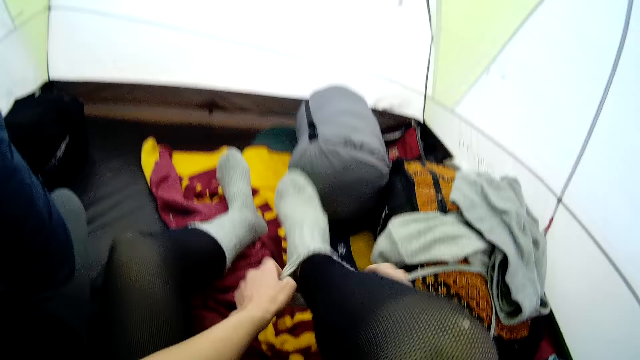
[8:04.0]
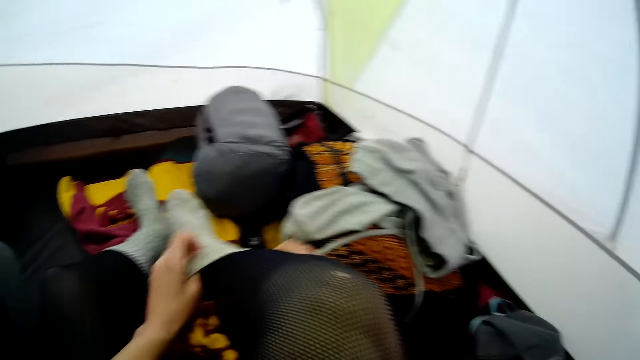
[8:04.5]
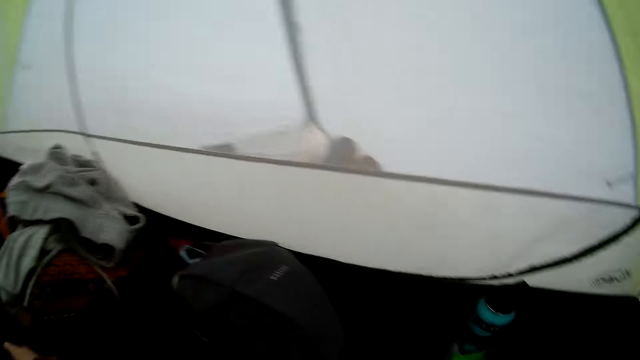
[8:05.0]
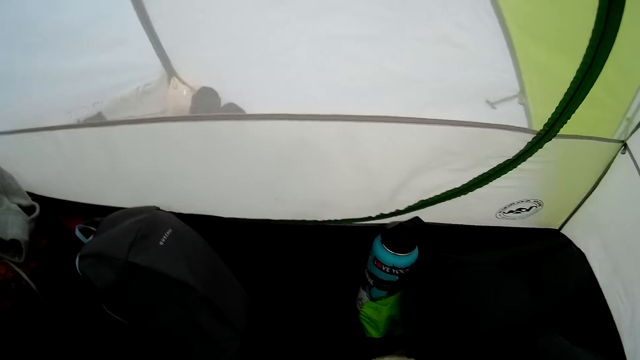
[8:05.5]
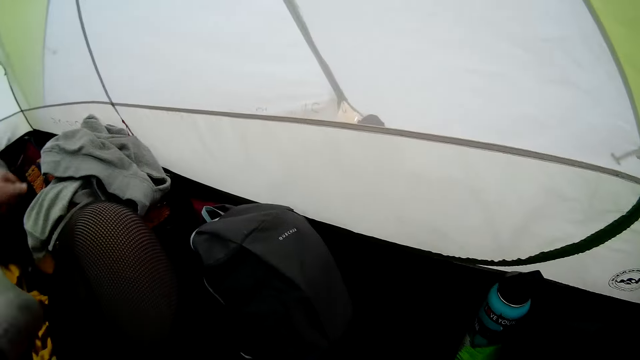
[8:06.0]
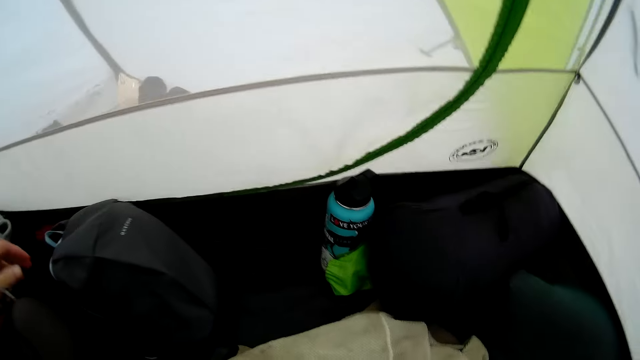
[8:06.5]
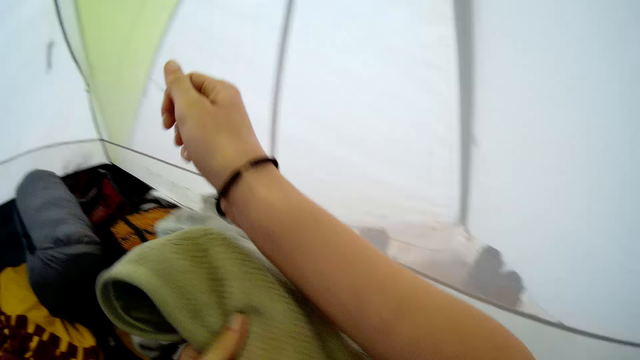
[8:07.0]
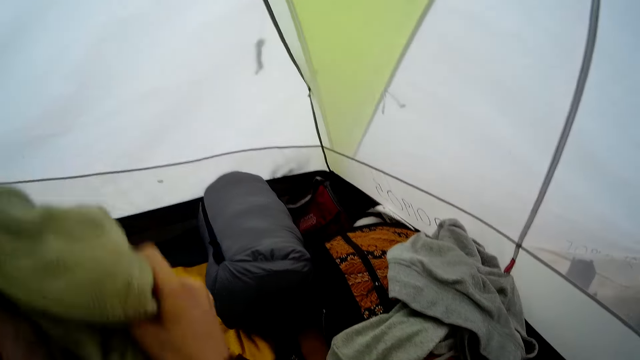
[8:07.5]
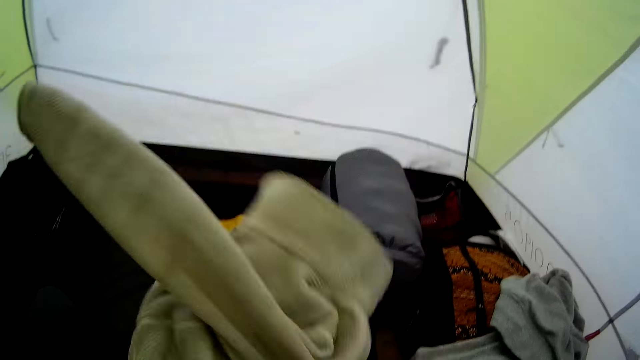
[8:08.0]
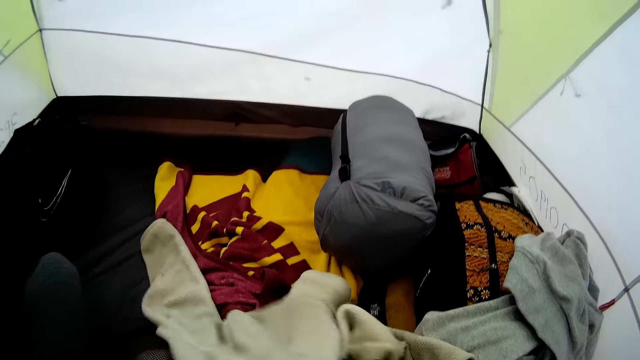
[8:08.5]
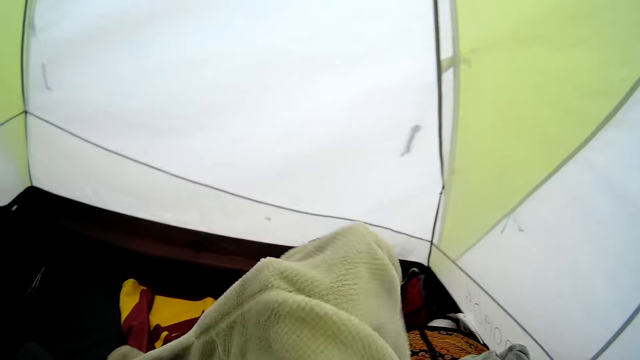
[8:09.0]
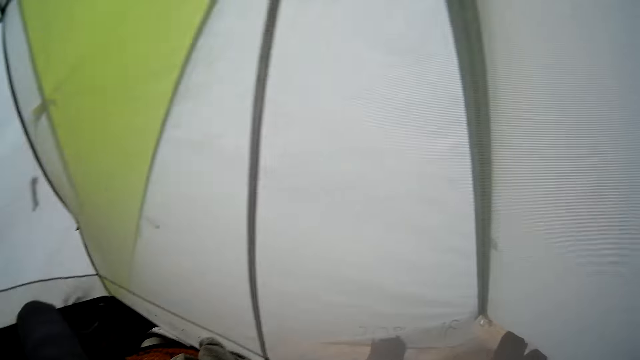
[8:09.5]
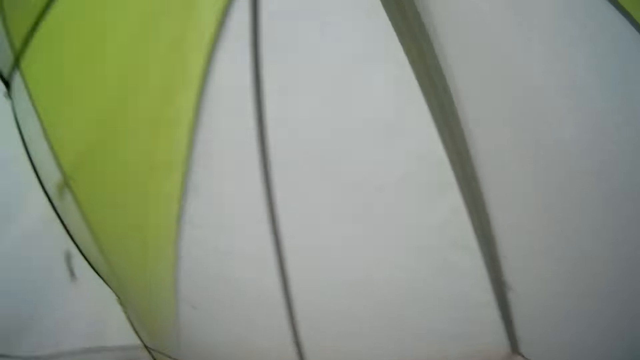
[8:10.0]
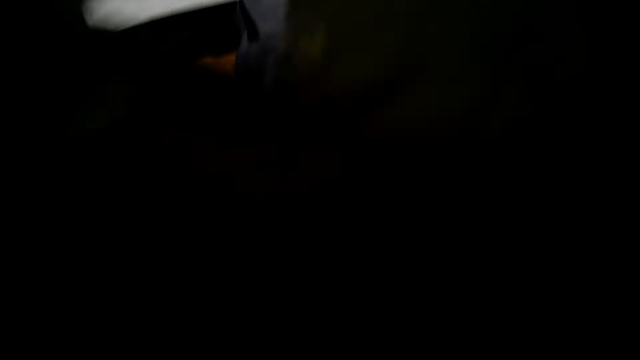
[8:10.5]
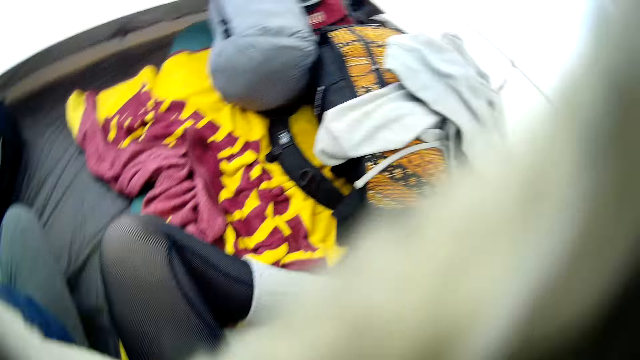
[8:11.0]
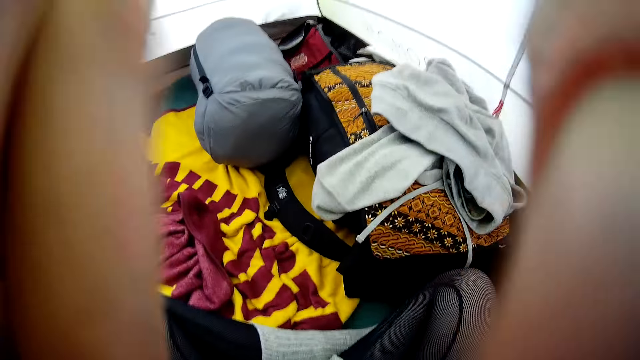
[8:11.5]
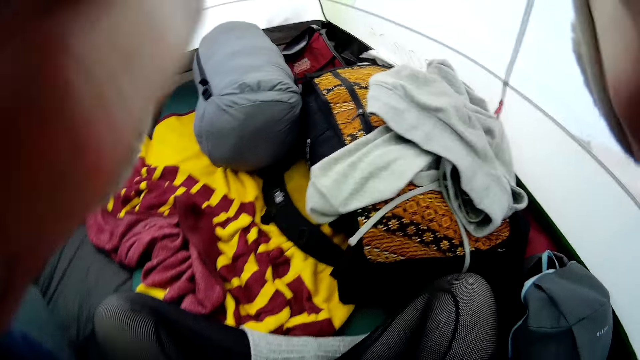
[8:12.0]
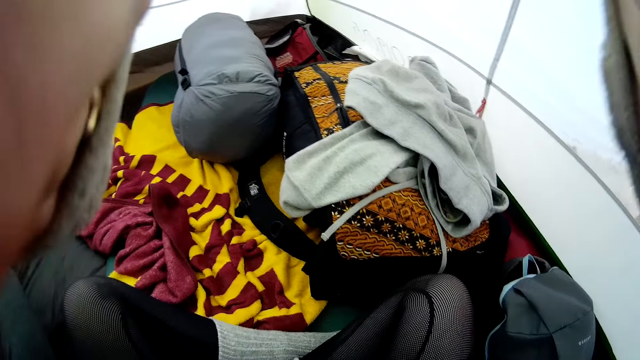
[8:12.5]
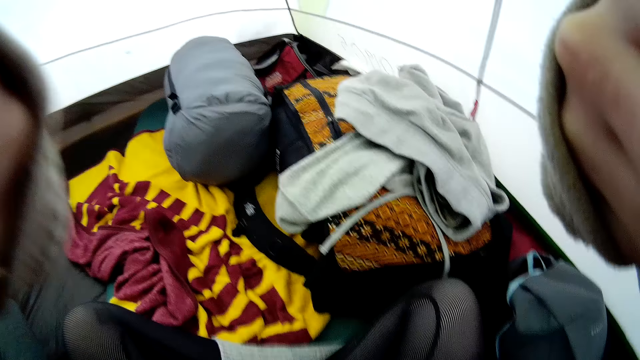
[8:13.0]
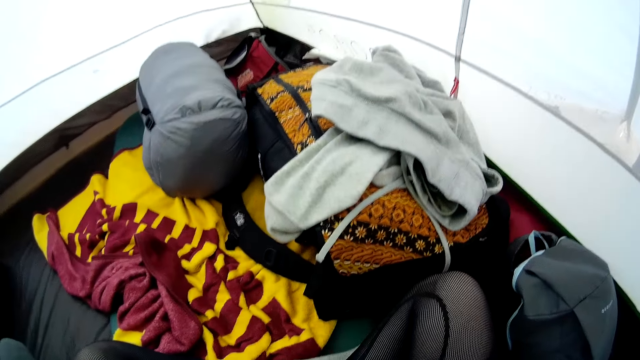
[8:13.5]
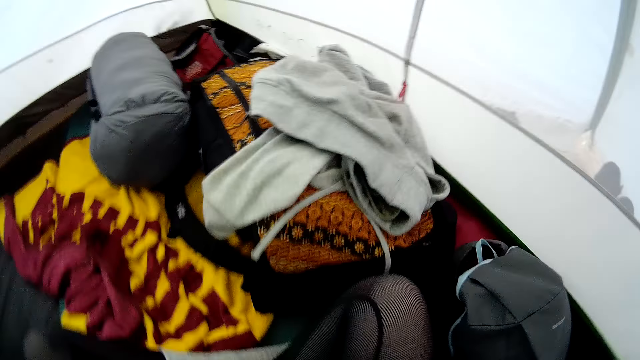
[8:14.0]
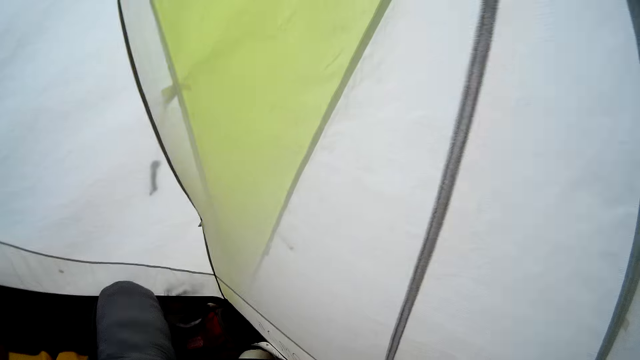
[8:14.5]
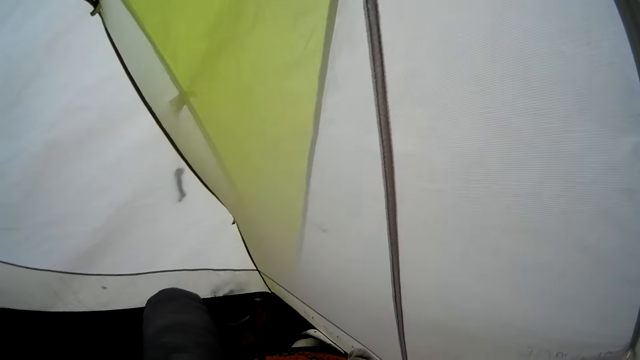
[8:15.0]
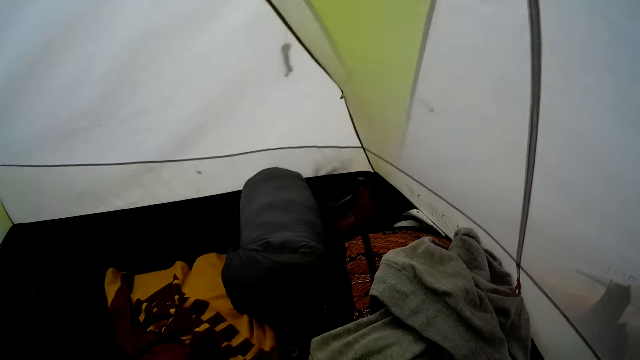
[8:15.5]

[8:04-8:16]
The camera wearer looks around. They pick up a cardigan, turn the cardigan, drop the cardigan, and put on the cardigan. They look around. They look around again.

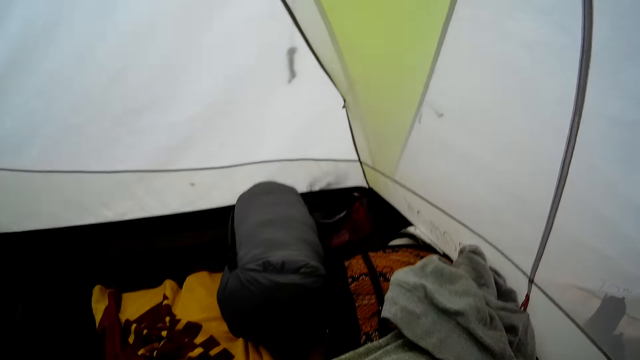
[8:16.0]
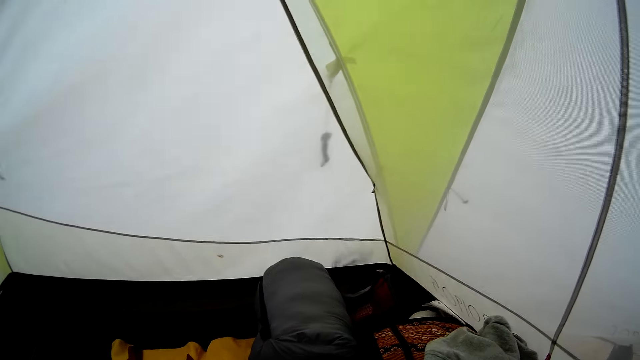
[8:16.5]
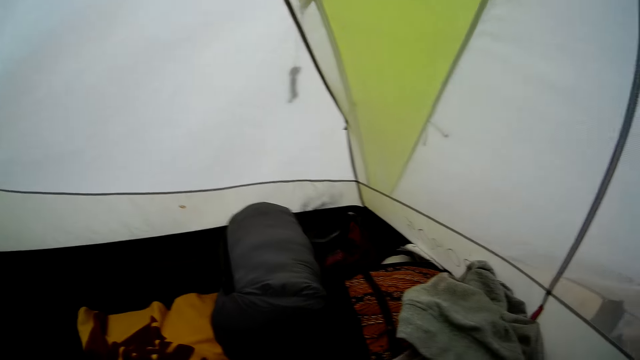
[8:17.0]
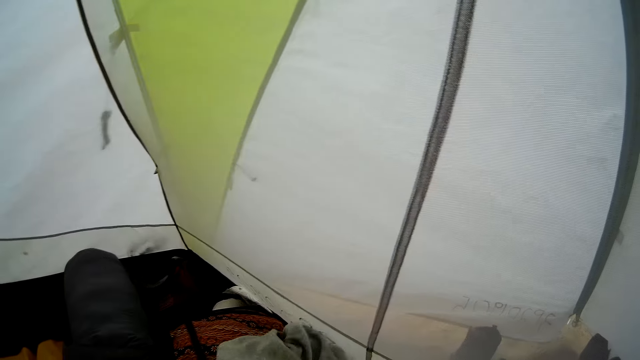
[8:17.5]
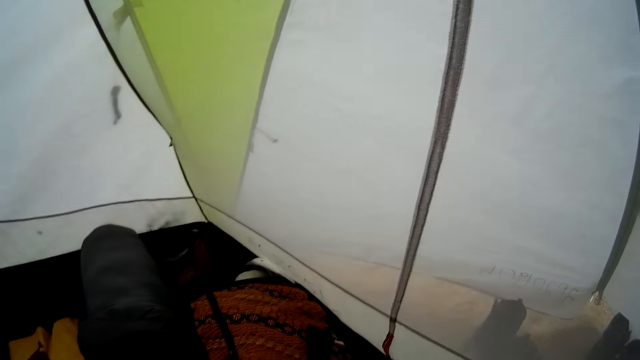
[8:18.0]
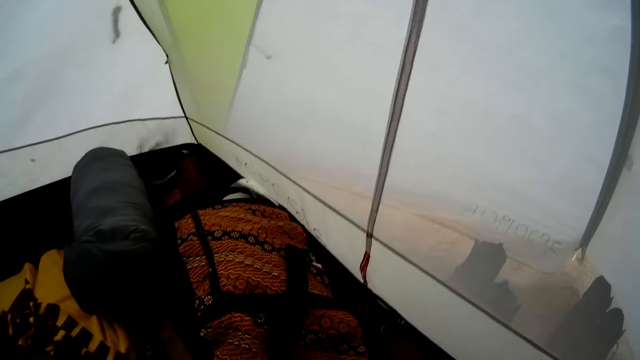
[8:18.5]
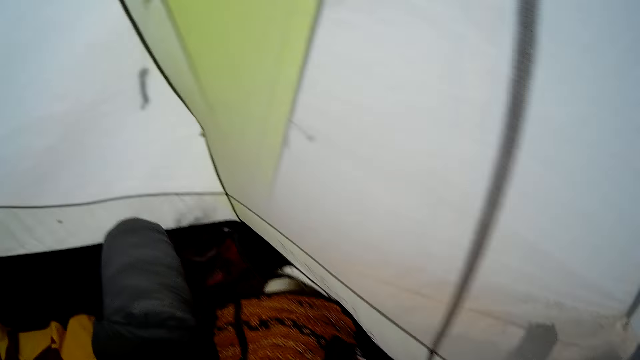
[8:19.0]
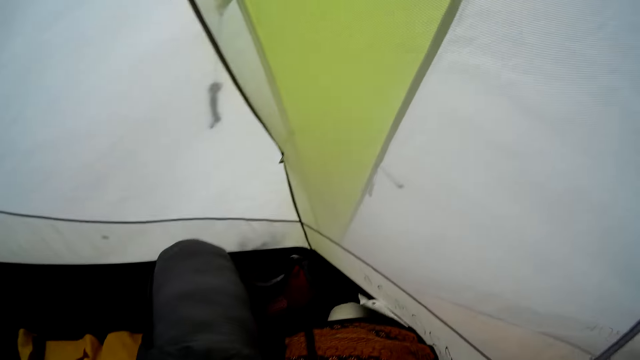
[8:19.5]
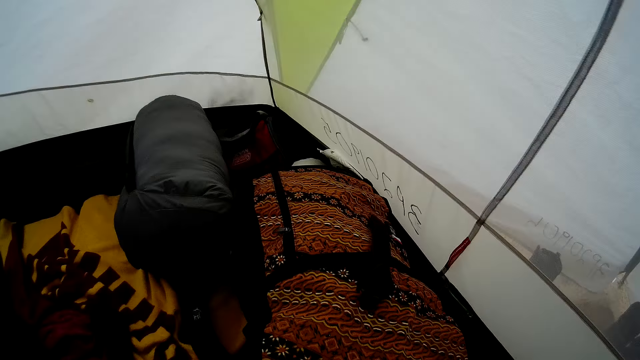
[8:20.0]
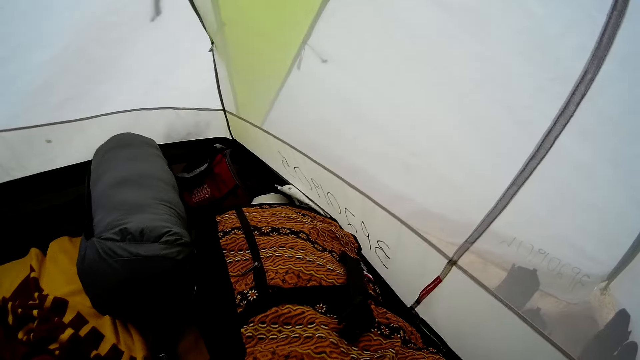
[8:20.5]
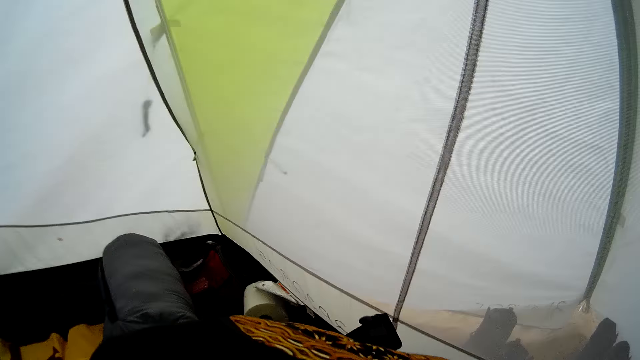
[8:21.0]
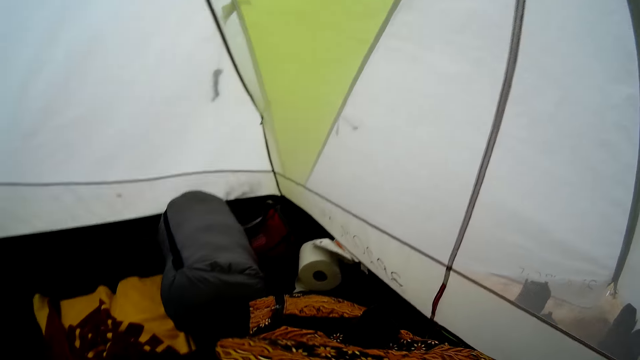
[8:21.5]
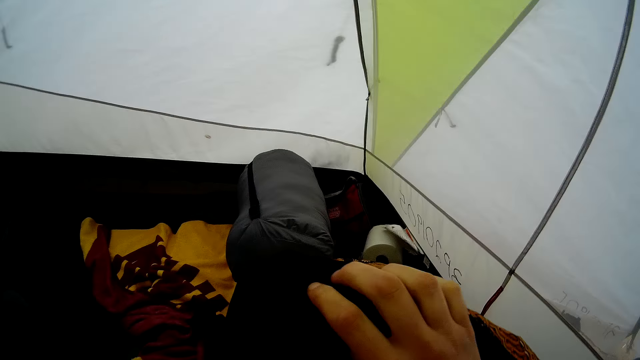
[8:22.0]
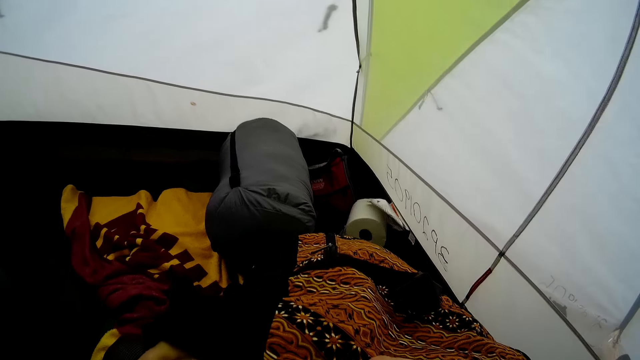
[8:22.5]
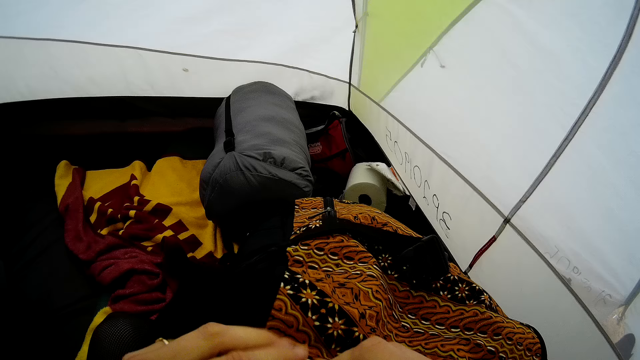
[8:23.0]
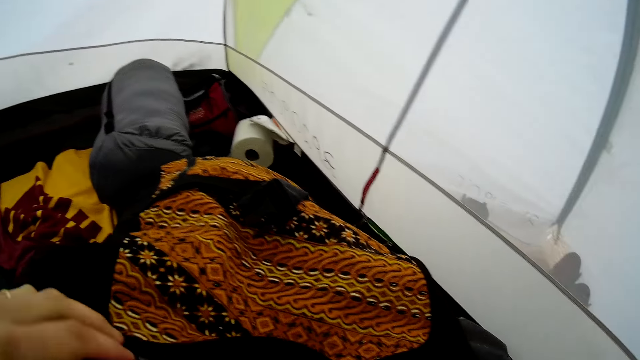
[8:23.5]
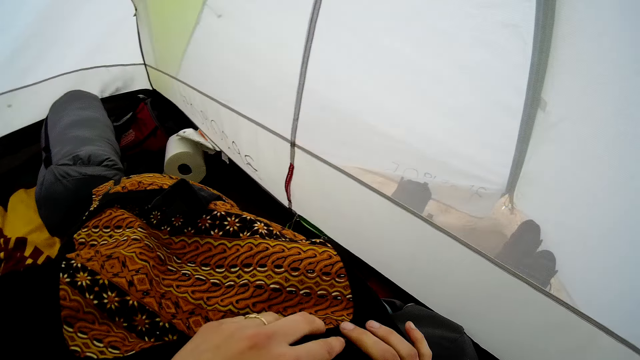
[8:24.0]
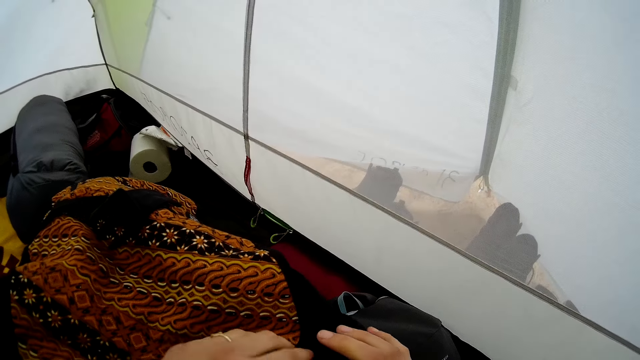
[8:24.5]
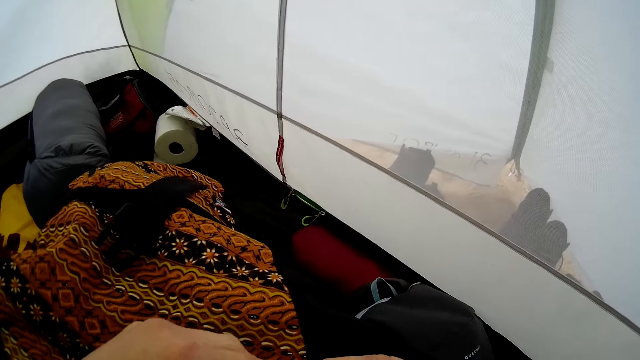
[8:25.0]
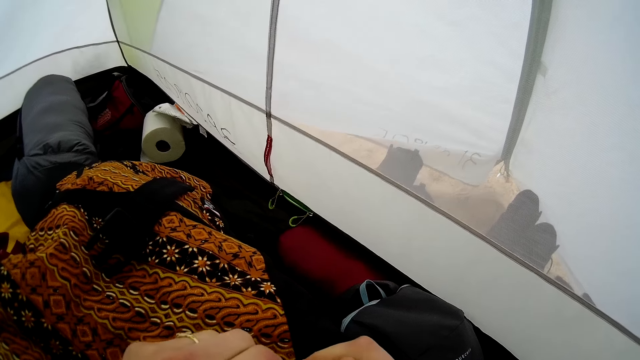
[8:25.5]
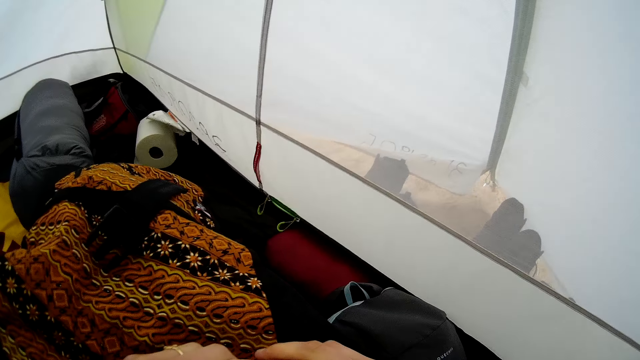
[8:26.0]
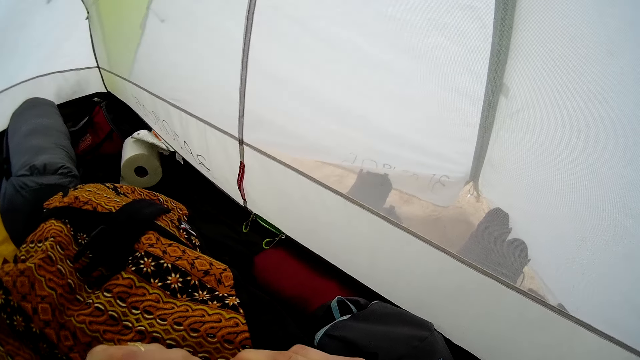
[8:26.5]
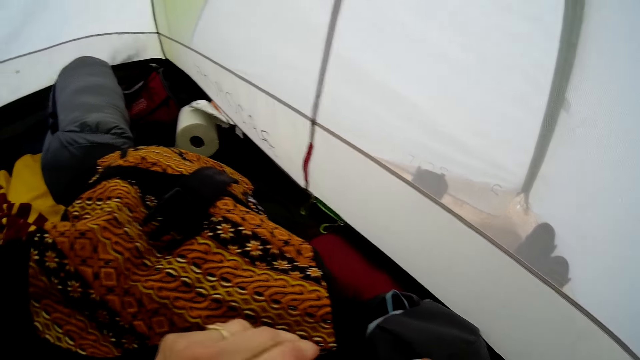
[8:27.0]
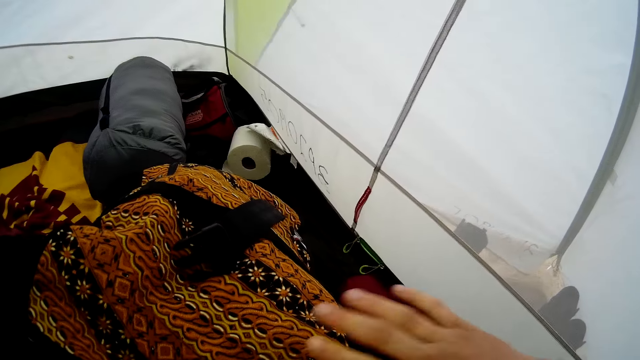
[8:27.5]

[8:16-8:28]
The camera wearer looks around. They open a bag. They hold the bag. They move the bag. They close the bag. They close the bag again.
